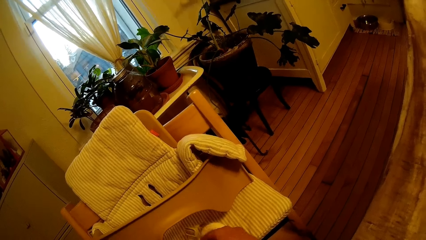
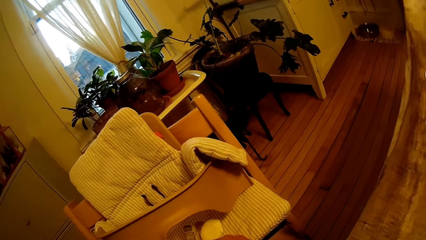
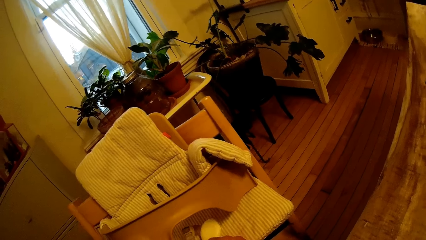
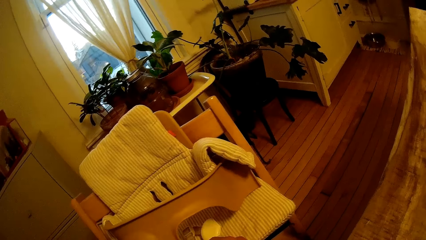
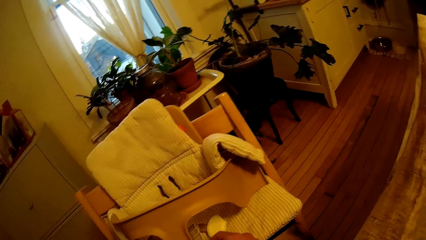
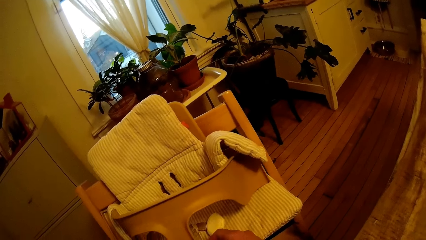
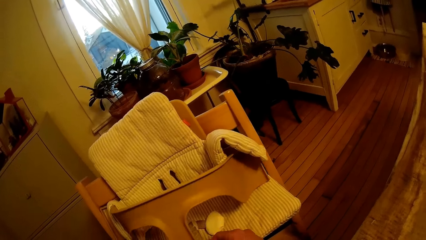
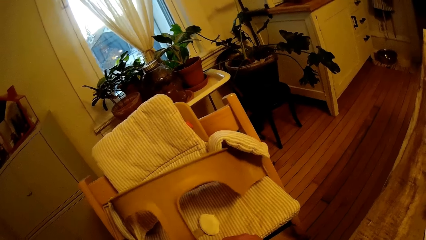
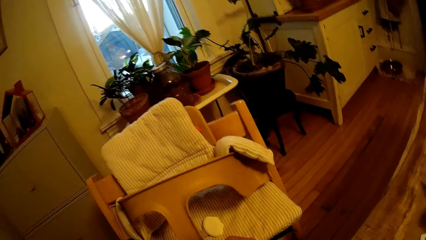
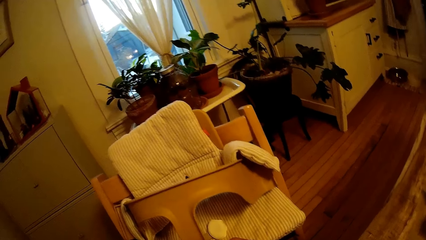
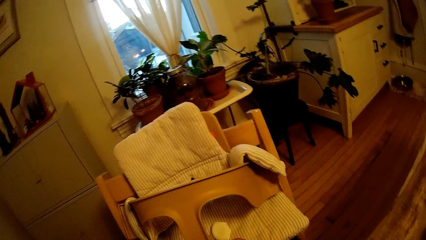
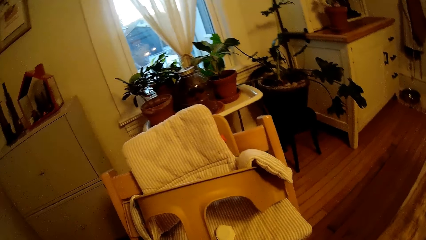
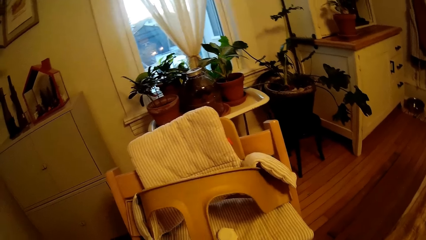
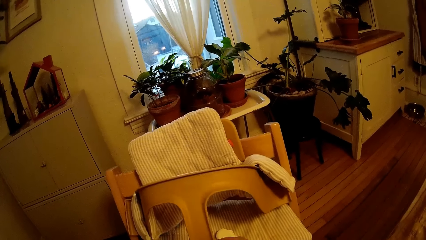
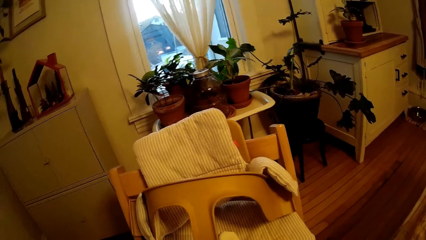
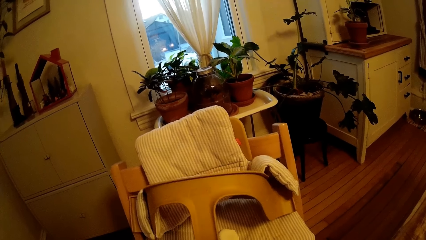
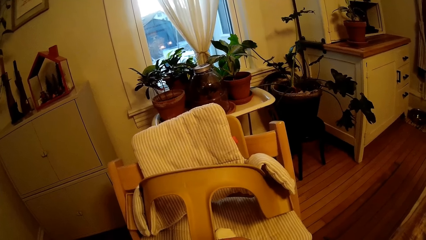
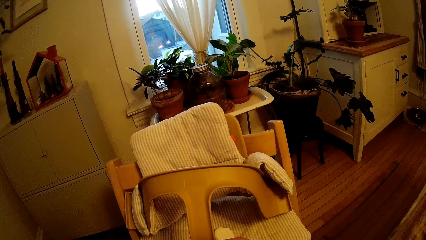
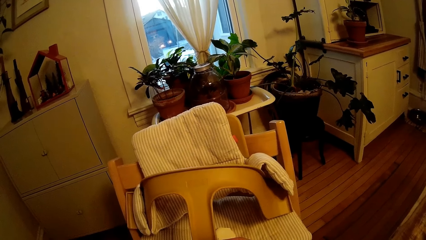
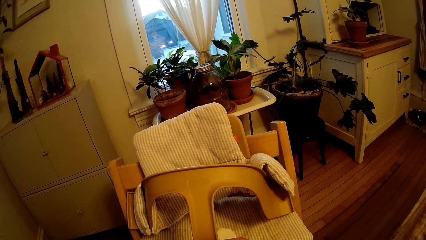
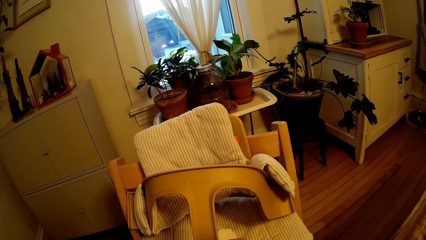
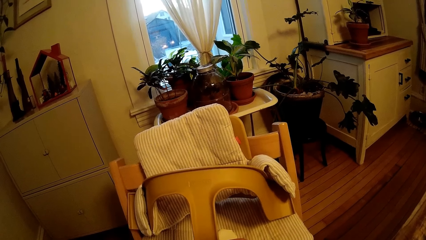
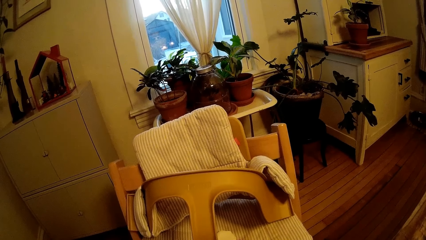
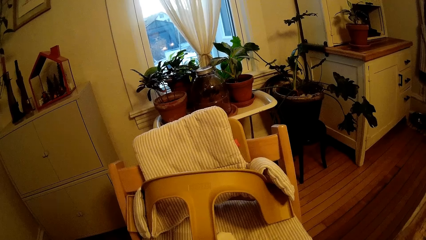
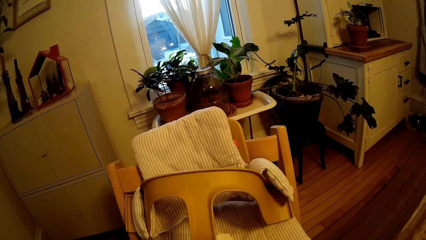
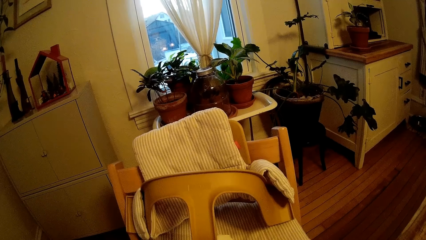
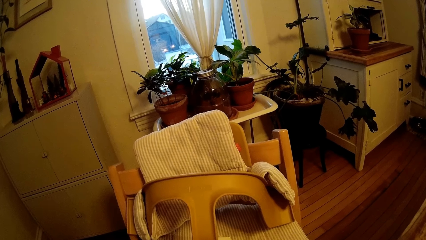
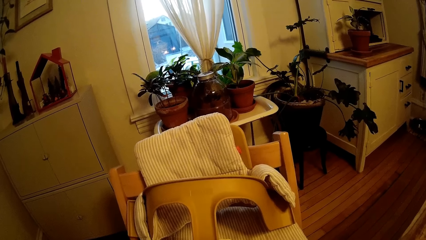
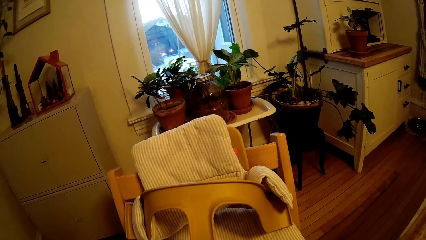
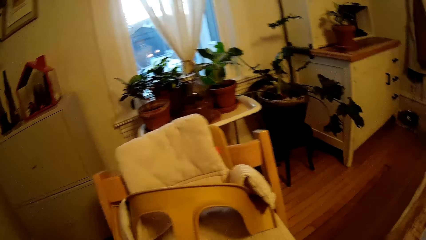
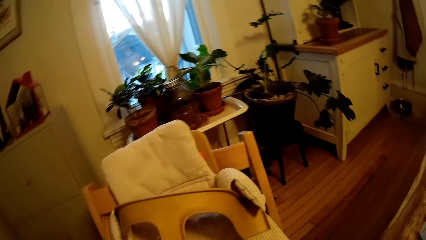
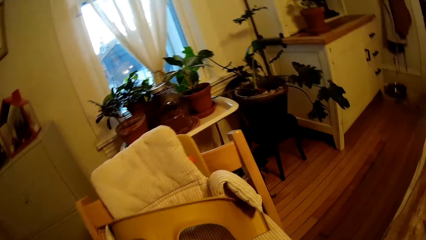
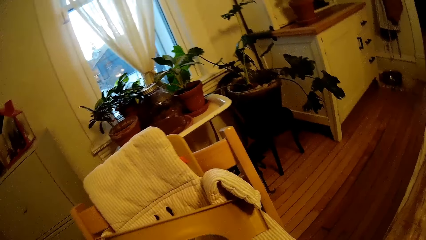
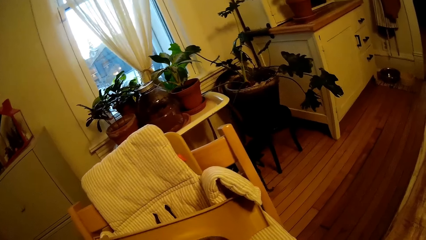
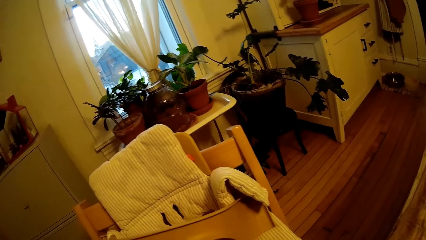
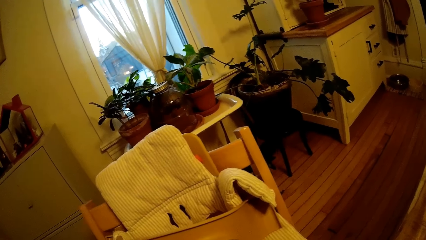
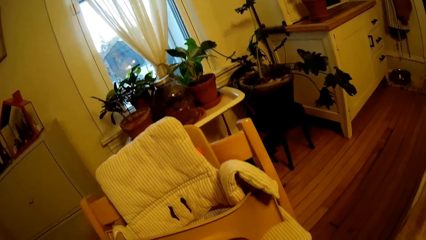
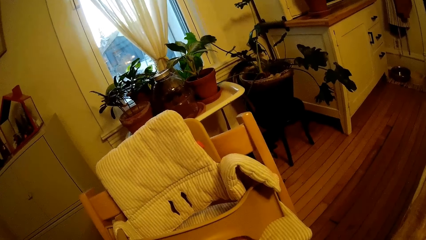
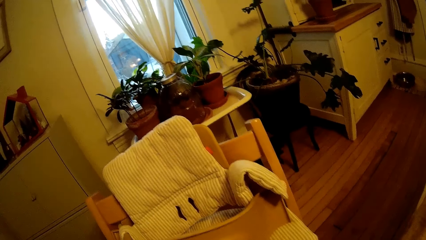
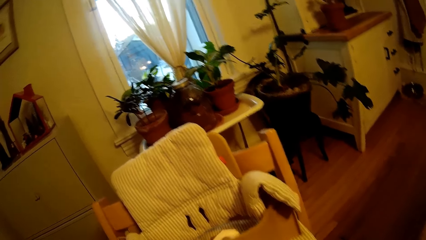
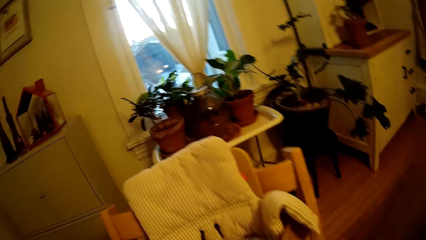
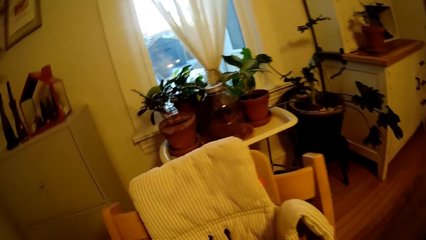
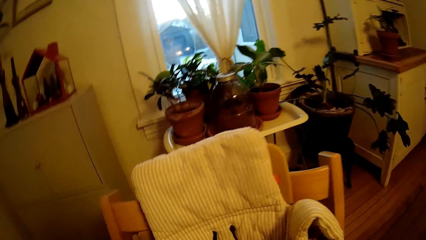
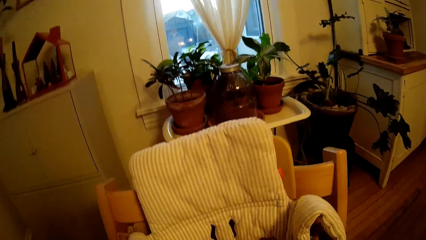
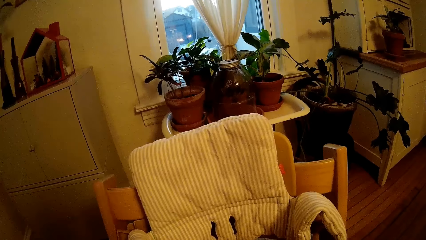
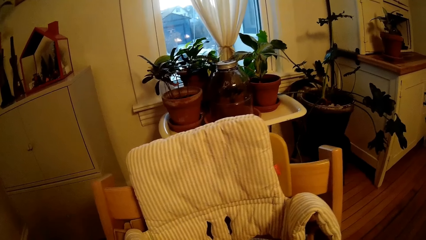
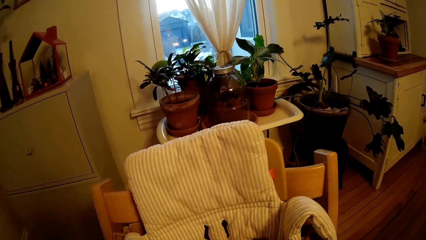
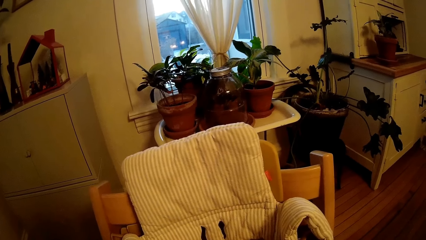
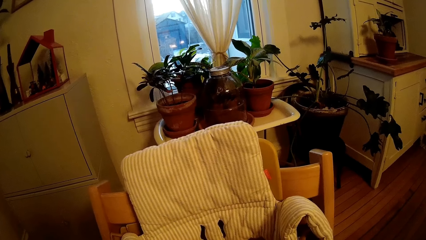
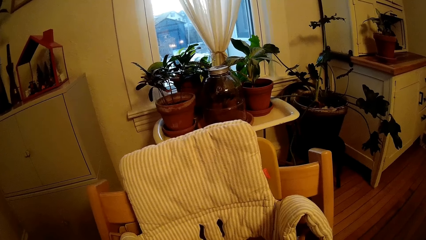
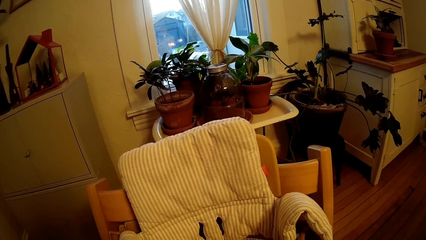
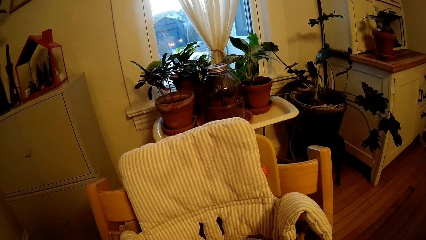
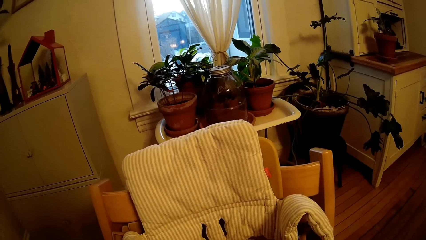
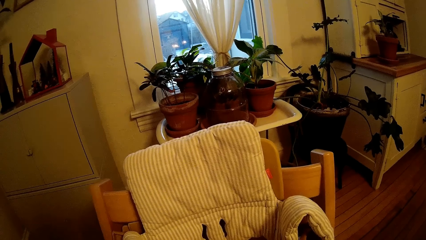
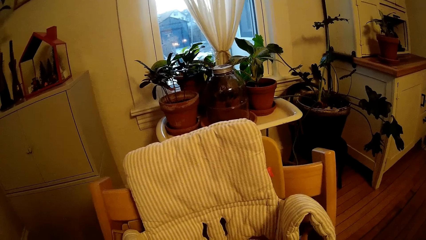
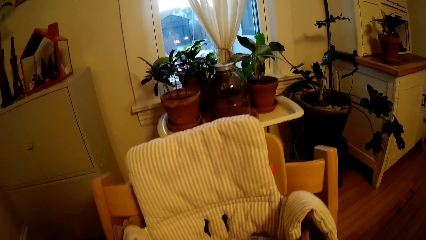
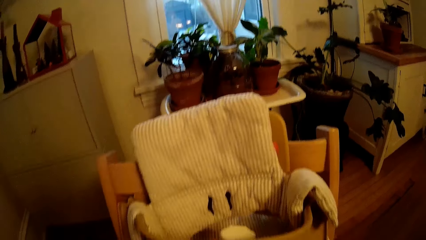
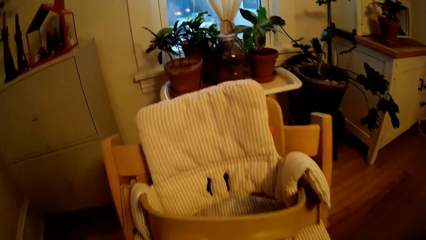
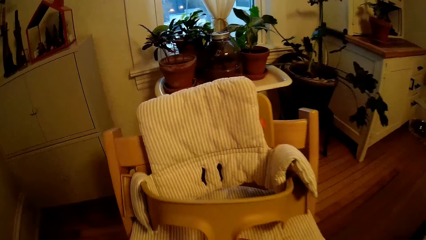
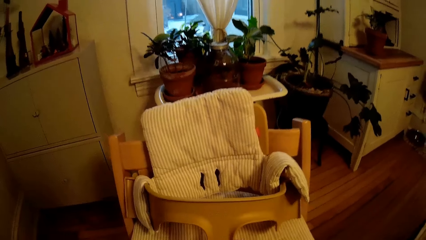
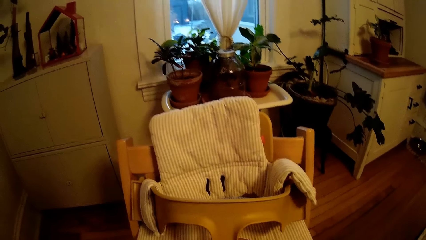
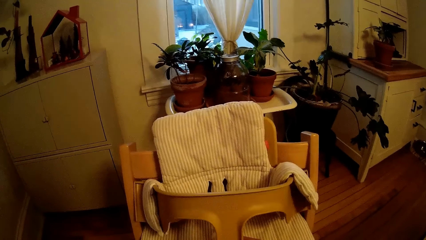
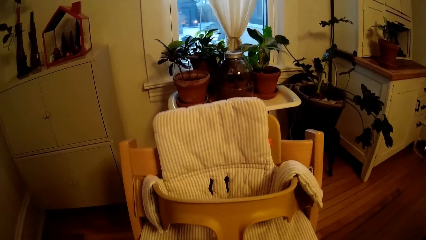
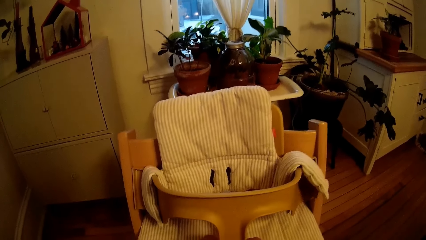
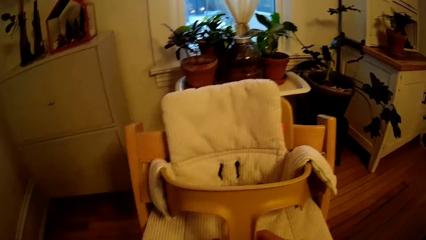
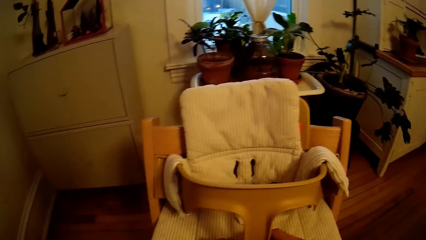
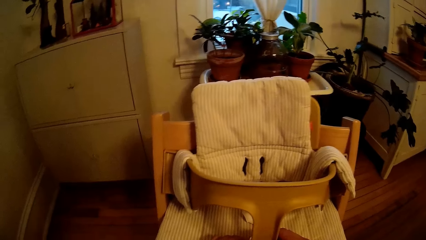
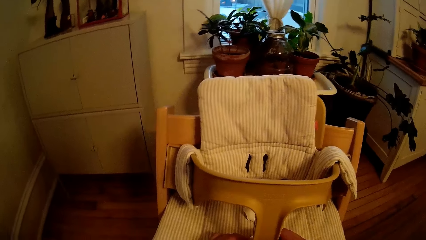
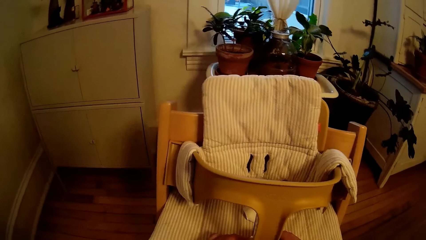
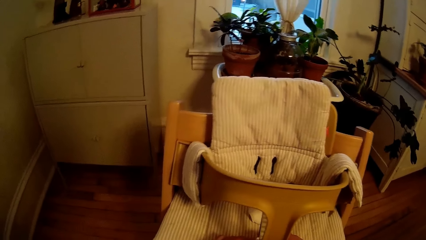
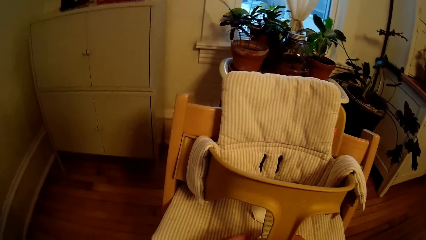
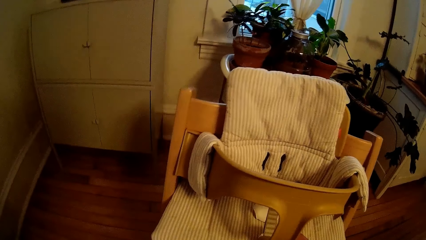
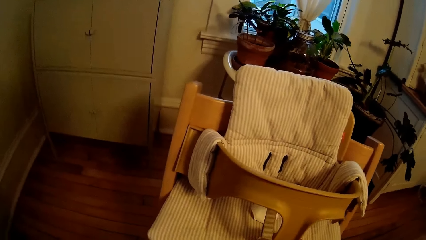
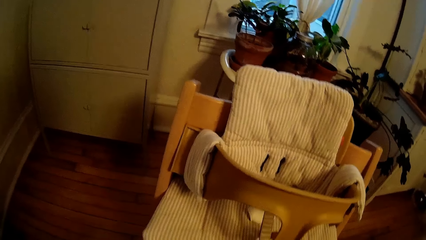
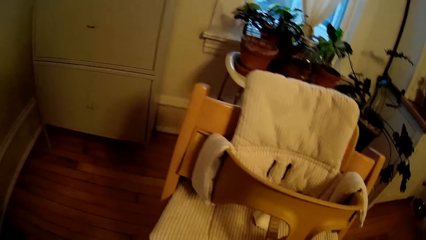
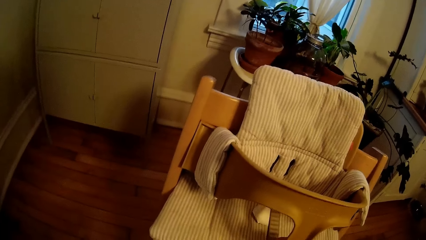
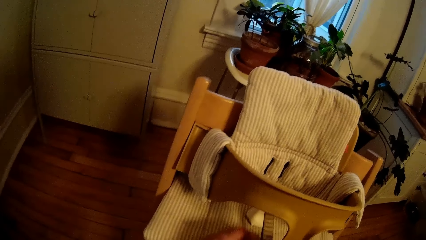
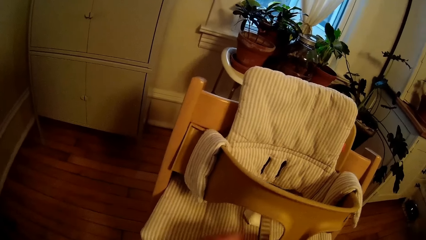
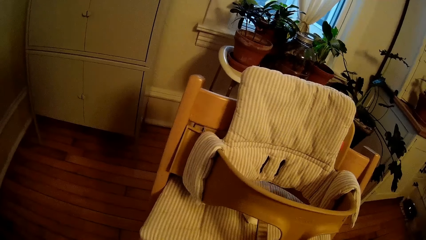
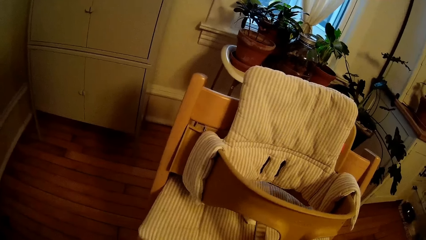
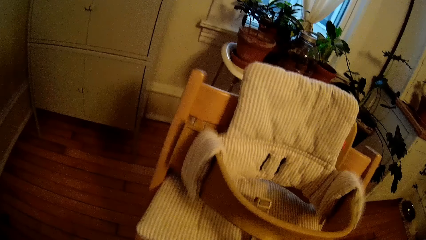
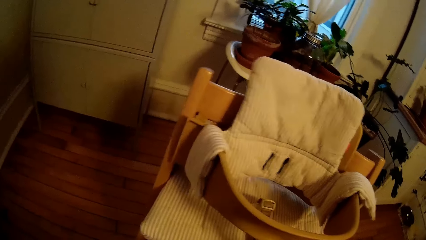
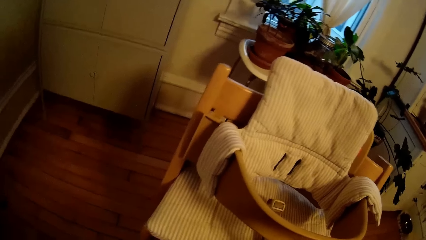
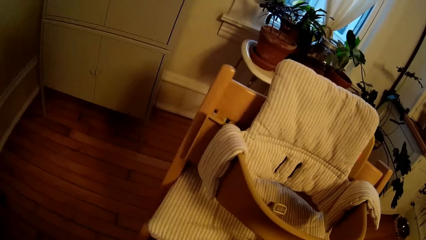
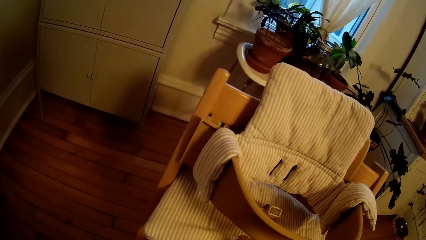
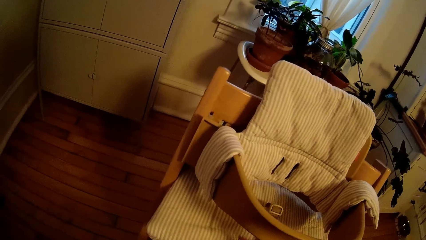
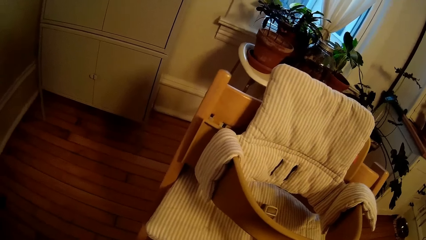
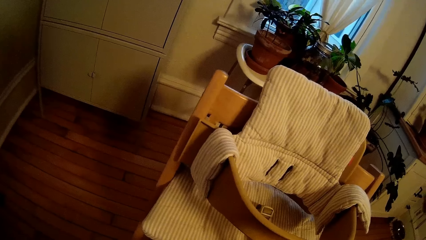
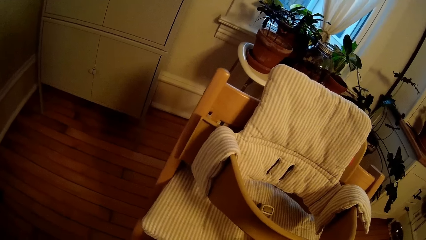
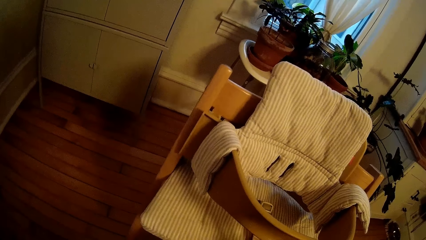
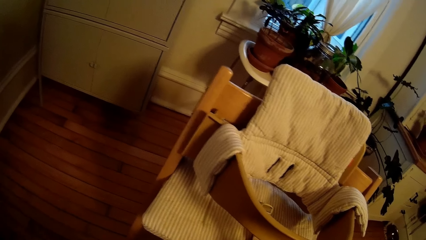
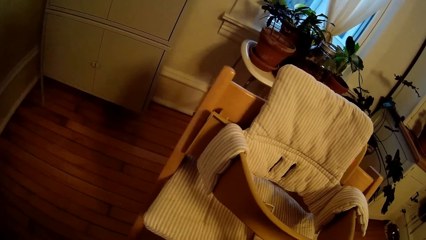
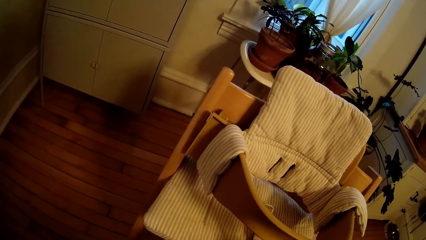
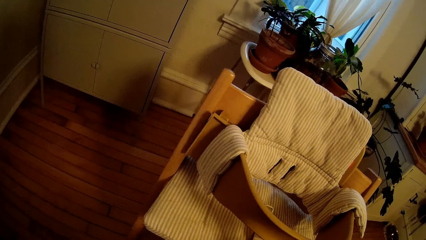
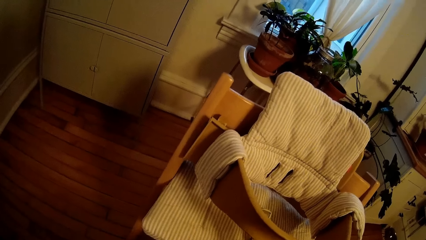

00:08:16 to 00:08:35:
The camera wearer listens to the woman. They adjust the strap and seat of the high chair with both hands.
